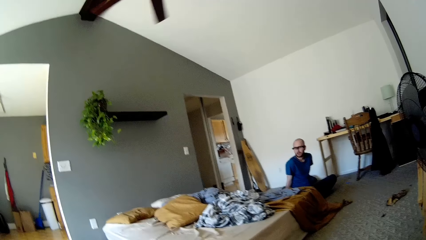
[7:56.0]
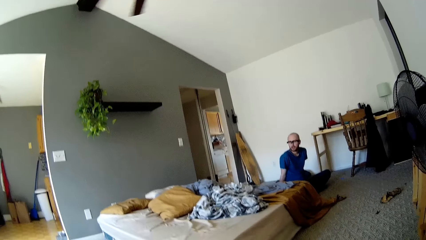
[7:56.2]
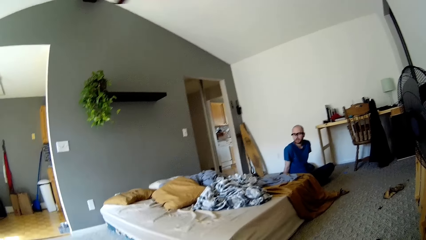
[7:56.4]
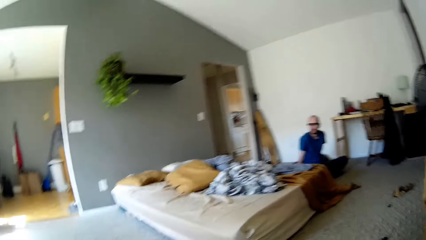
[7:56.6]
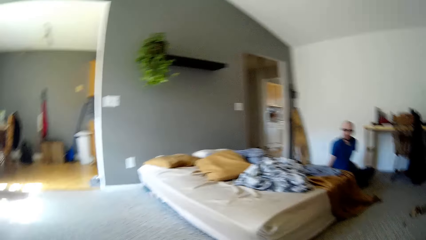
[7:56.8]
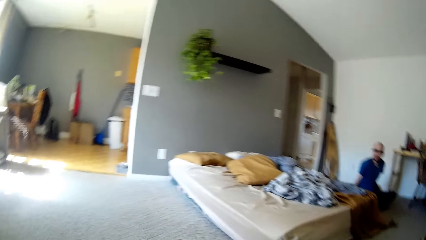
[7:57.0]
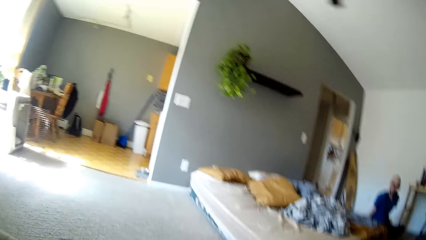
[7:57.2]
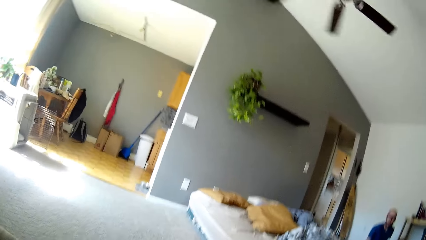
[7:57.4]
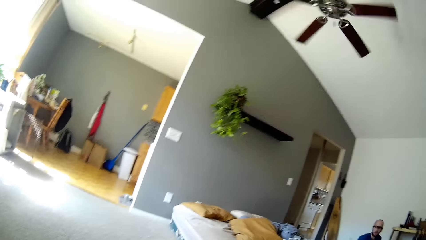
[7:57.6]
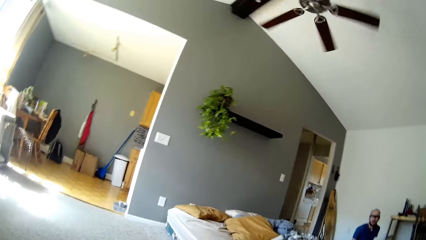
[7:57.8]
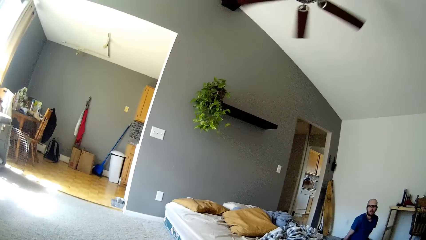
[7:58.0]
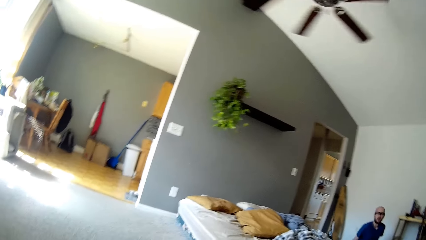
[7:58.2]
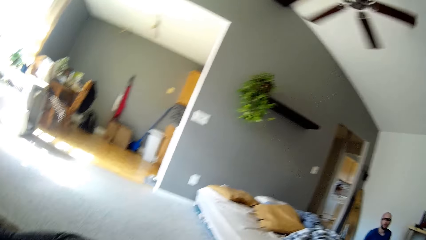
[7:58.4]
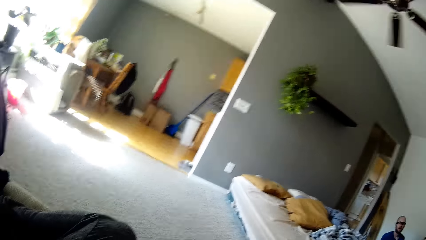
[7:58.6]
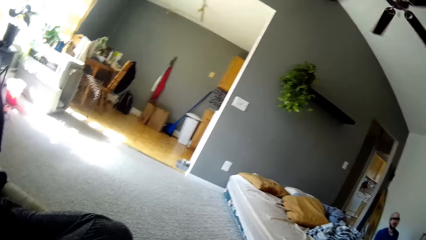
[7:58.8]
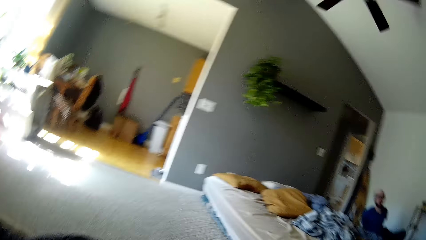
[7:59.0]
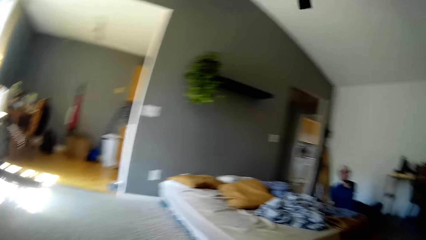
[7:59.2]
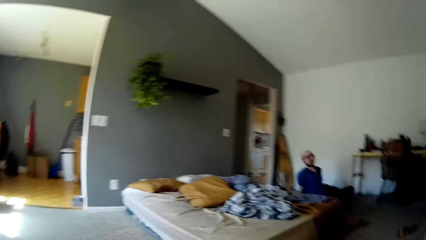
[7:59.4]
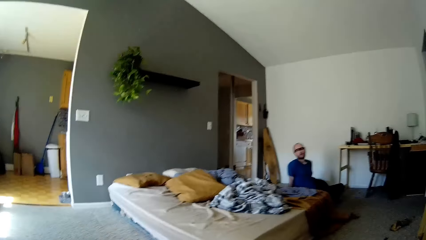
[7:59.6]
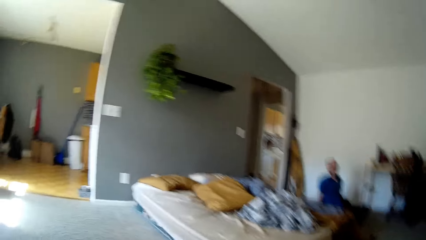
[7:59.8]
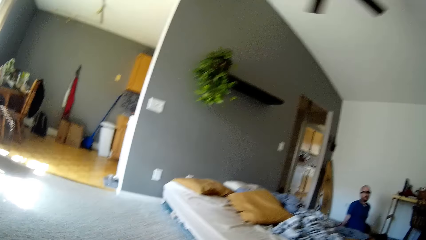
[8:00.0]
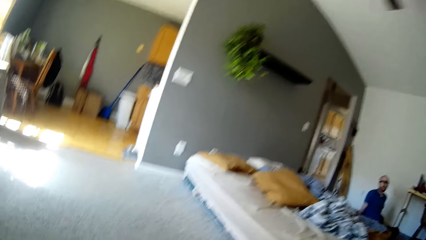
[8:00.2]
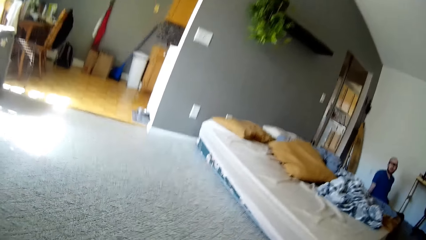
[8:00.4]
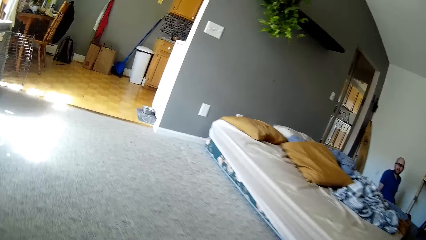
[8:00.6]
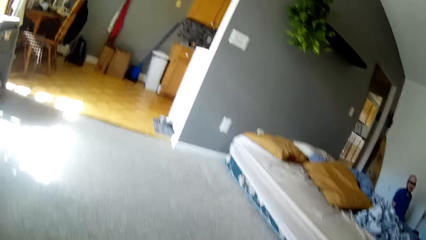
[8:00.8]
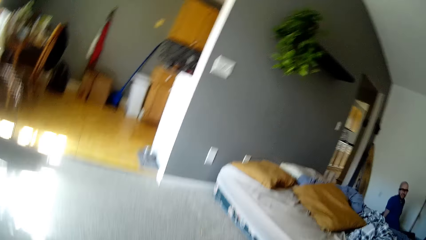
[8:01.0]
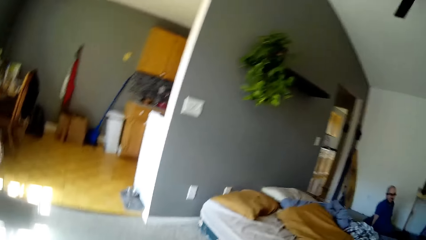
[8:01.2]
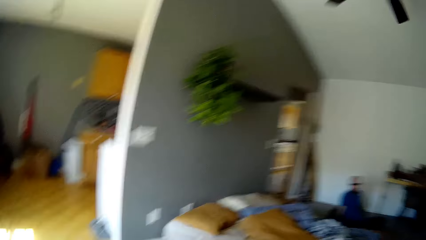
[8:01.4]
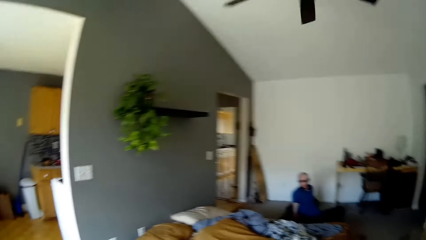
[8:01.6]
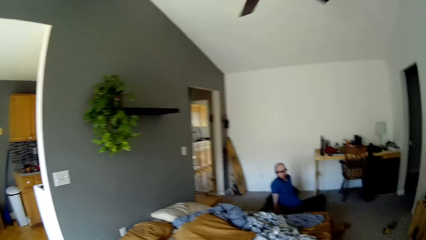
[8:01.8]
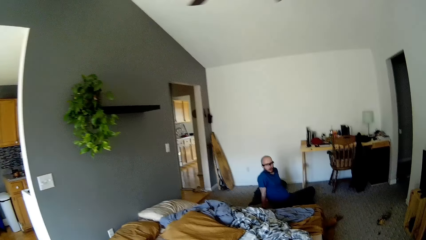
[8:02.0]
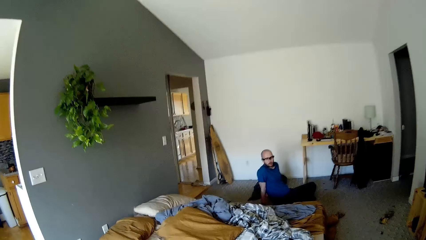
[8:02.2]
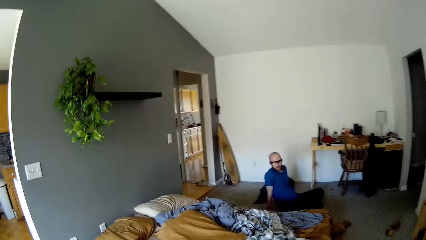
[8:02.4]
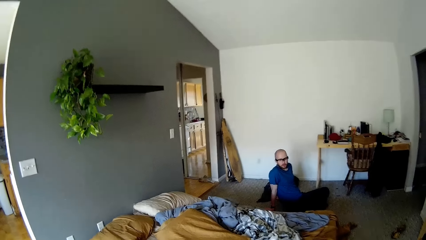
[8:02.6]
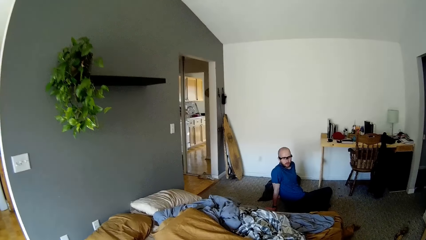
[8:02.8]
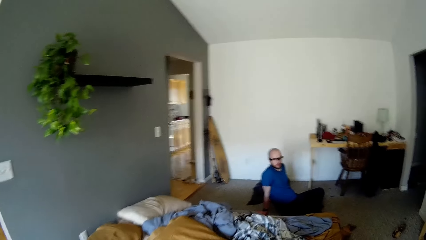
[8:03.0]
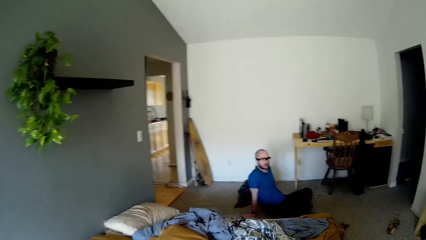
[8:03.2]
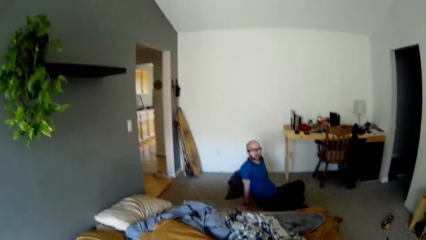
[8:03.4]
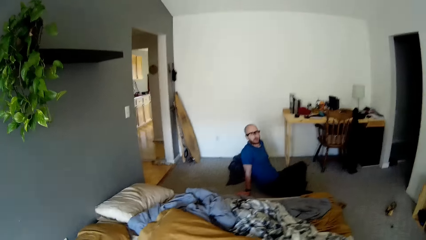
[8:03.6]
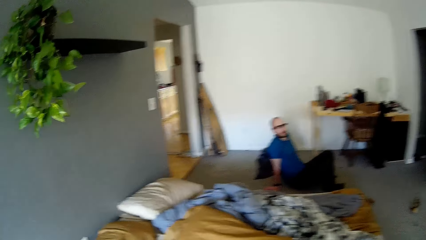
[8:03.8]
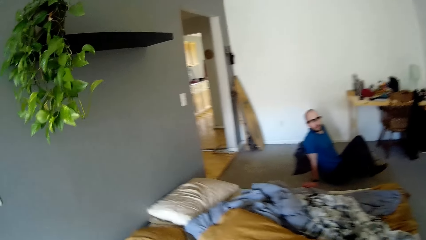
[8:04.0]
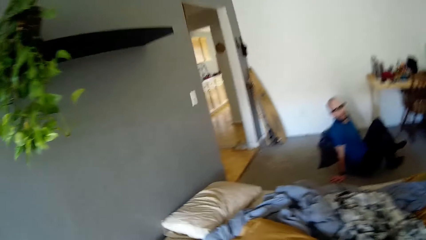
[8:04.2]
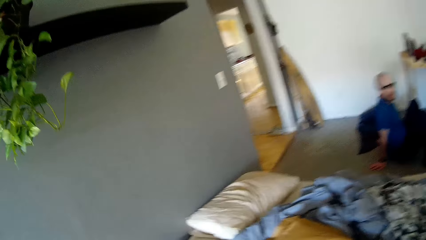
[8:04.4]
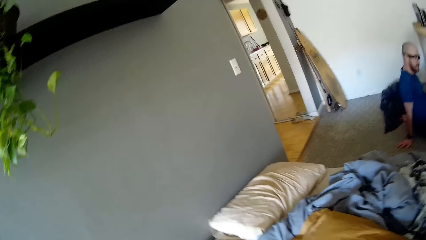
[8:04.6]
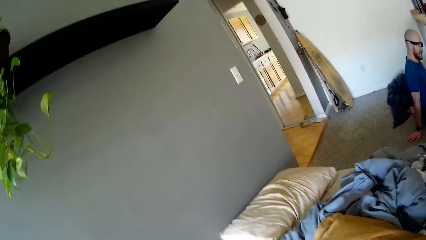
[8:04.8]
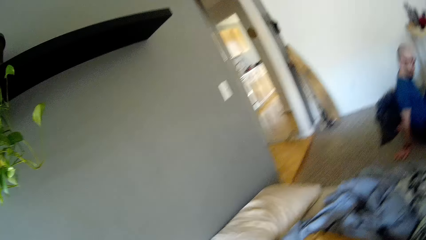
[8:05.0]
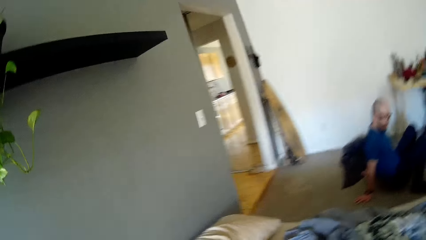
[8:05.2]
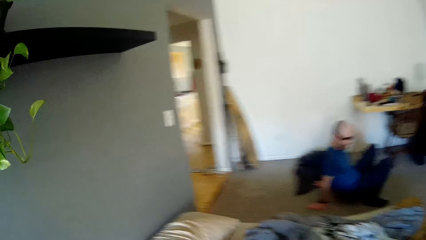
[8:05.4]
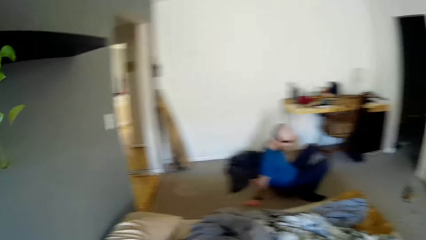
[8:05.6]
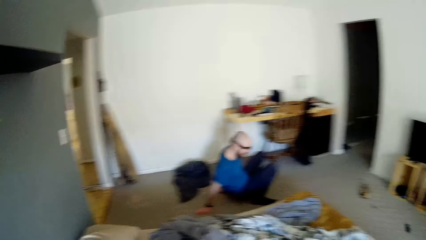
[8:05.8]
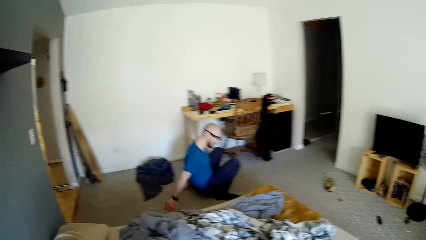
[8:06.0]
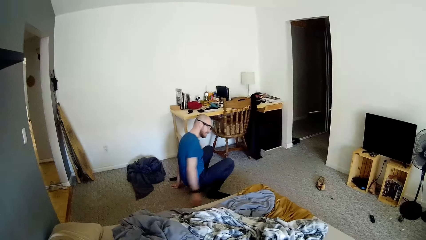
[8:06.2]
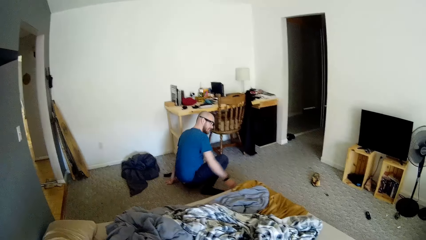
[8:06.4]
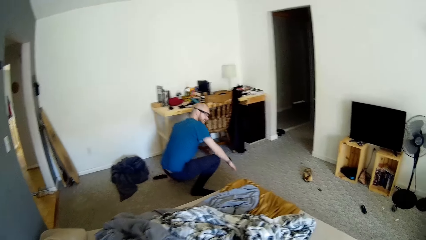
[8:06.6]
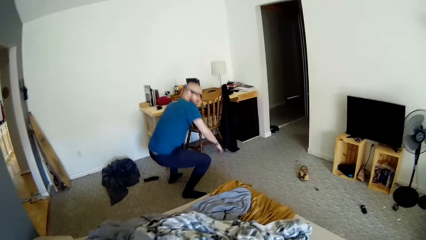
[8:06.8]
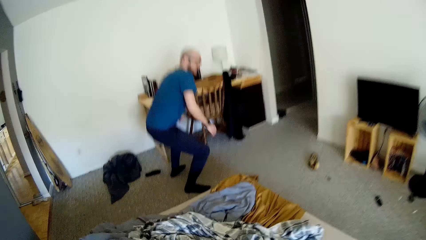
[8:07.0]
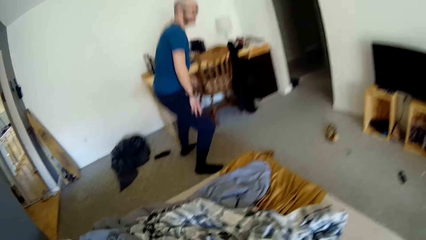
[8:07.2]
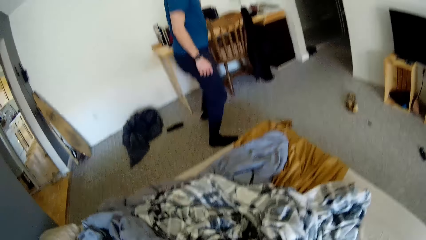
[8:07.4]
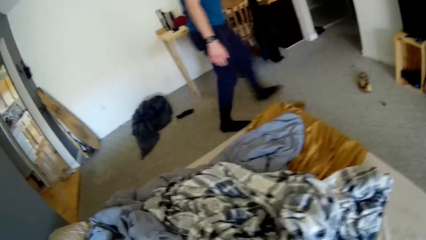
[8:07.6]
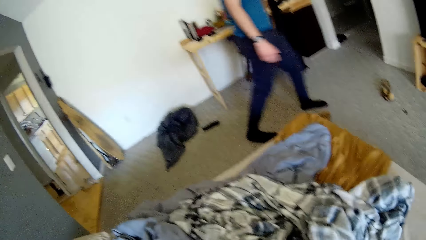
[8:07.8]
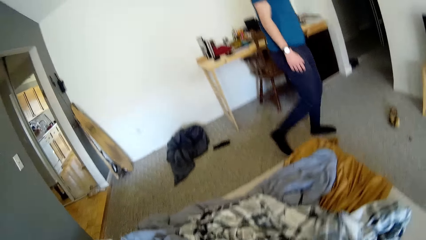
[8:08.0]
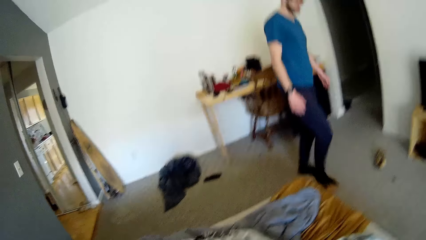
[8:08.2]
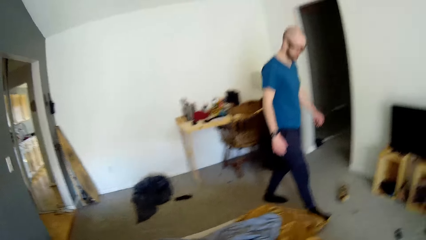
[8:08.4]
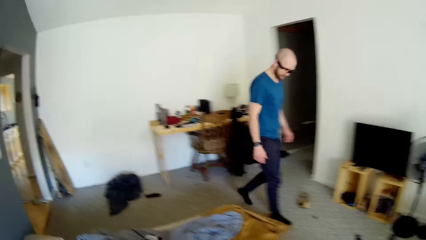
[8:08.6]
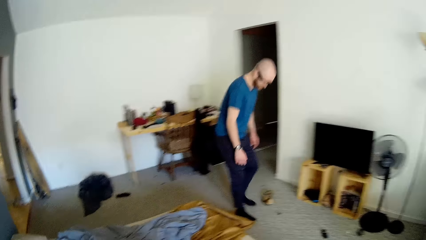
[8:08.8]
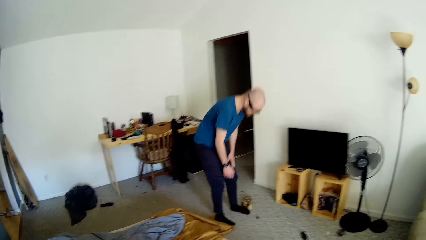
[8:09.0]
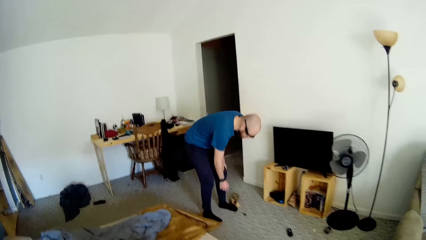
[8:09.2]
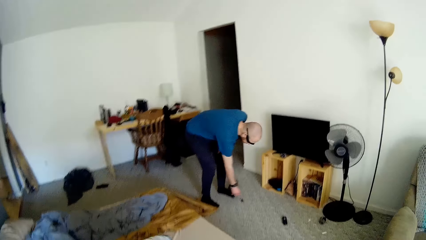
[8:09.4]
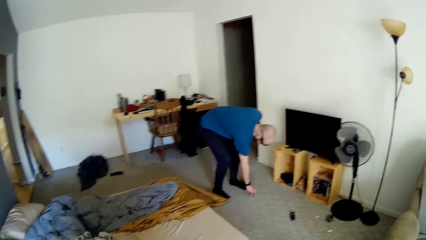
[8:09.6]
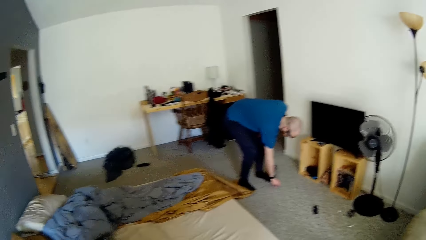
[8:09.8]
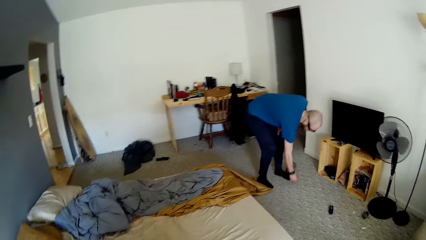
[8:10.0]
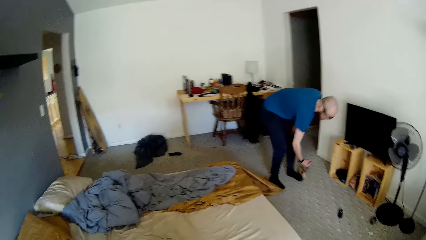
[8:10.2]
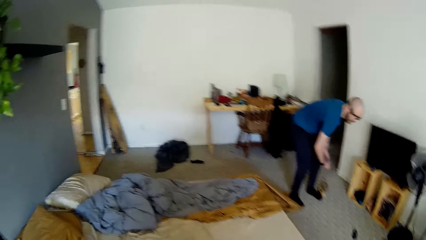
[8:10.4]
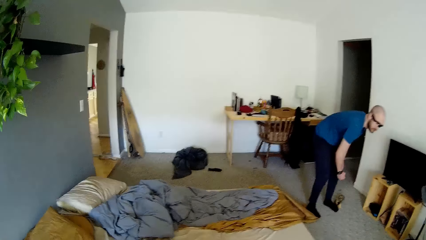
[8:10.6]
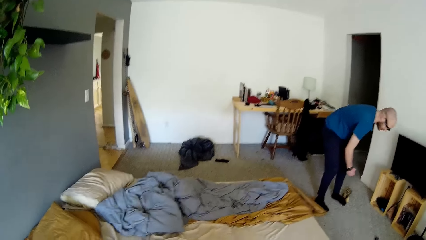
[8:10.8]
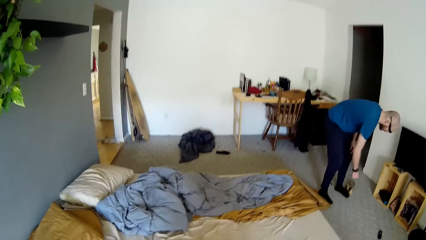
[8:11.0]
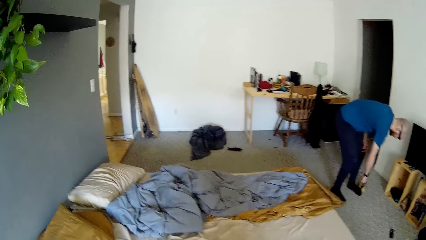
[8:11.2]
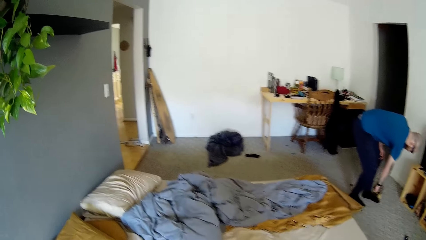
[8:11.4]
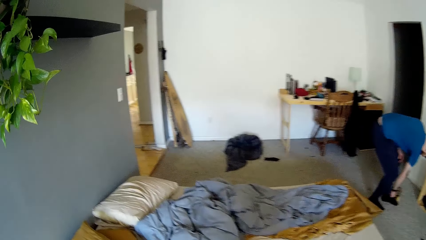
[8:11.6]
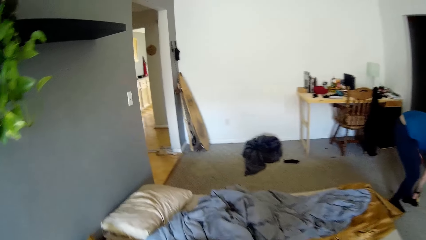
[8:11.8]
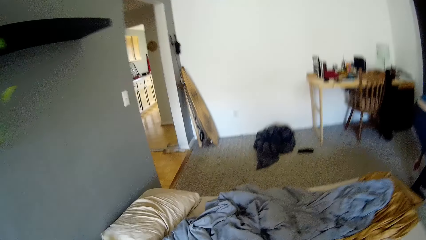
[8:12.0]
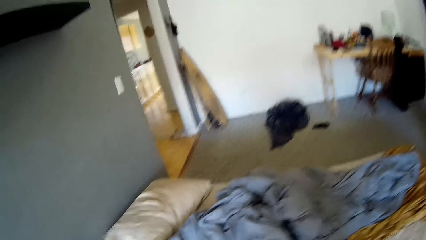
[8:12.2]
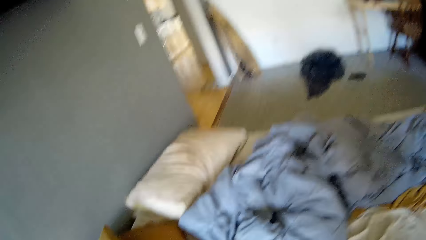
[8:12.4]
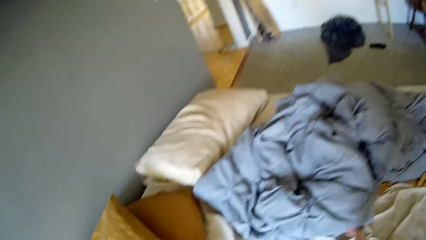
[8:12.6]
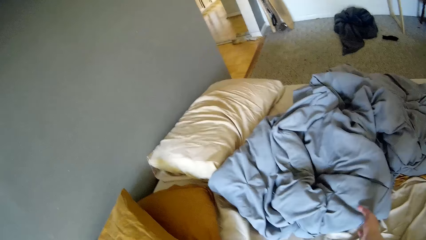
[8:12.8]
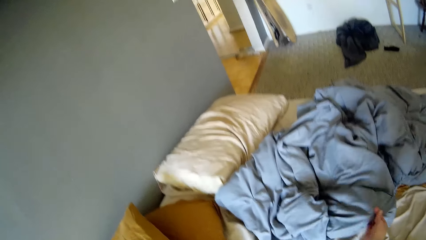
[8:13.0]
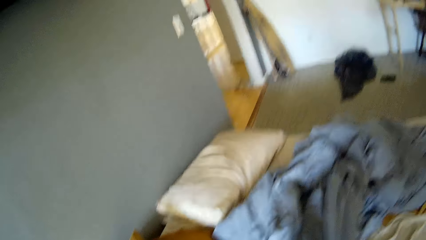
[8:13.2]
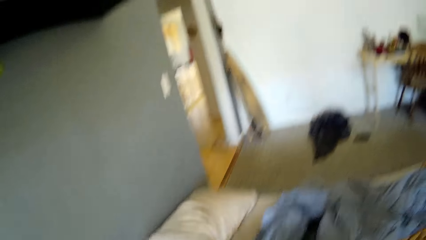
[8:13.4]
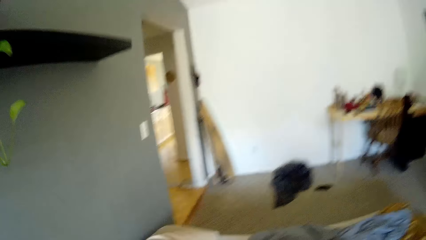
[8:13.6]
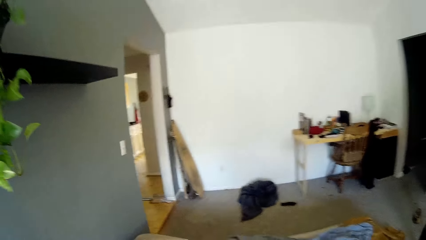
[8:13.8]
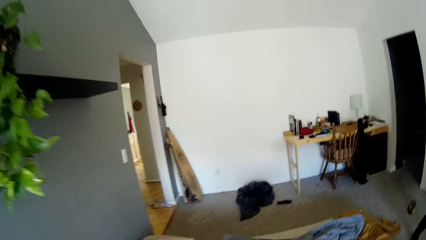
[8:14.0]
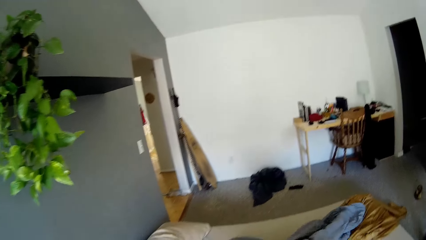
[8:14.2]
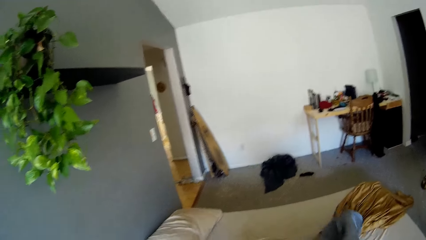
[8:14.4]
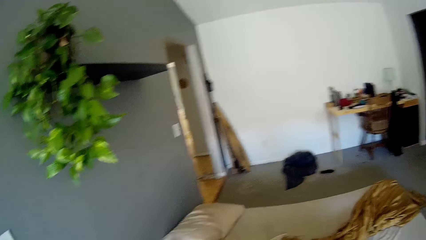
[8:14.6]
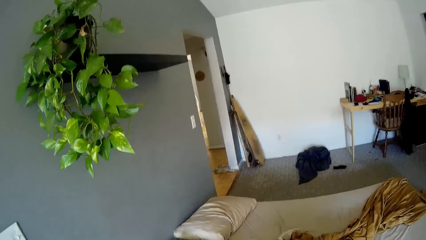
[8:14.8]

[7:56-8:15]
The camera wearer walks around. She talks with the man. The man stands up from the ground, picks the trash from the ground with his right hand, and picks something from the floor. The camera wearer pulls the duvet with her right hand. She picks clothes from the bed.
